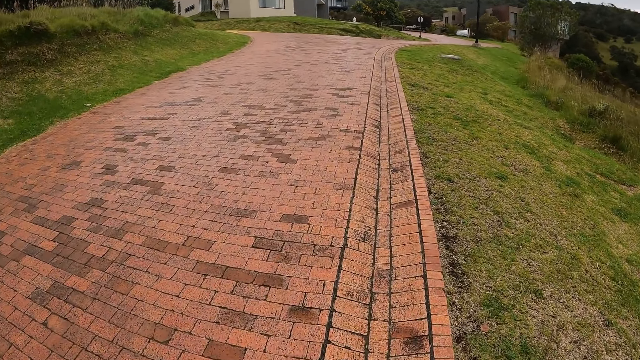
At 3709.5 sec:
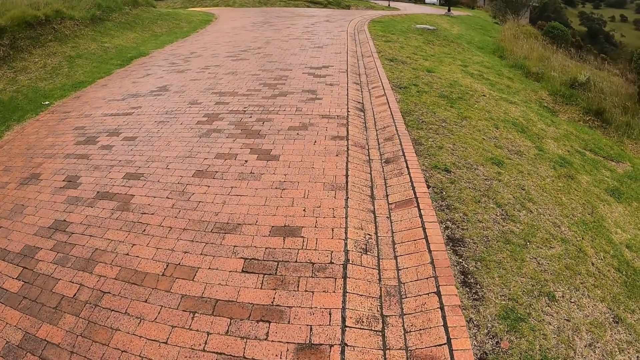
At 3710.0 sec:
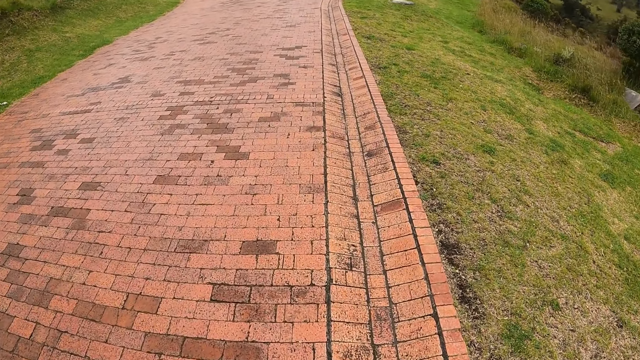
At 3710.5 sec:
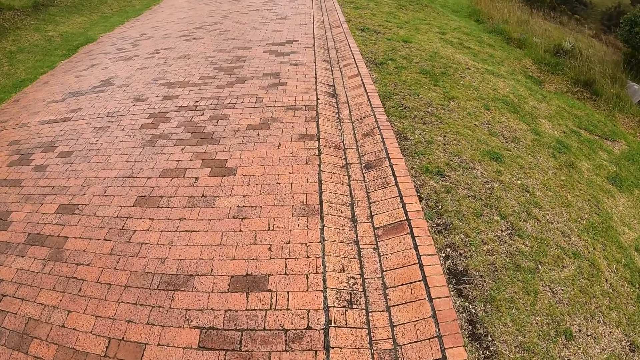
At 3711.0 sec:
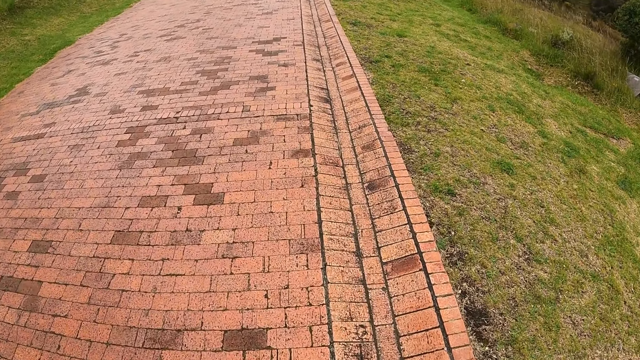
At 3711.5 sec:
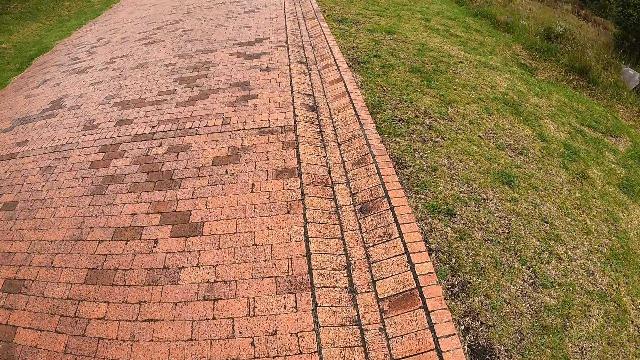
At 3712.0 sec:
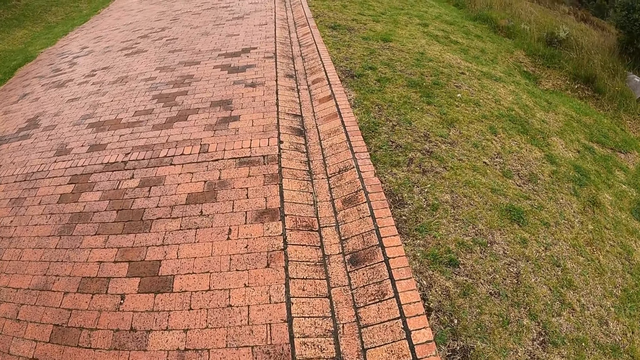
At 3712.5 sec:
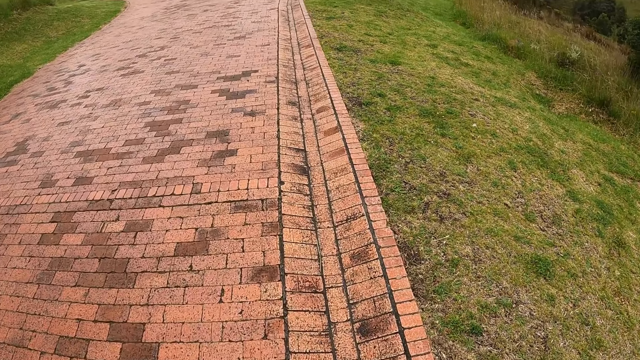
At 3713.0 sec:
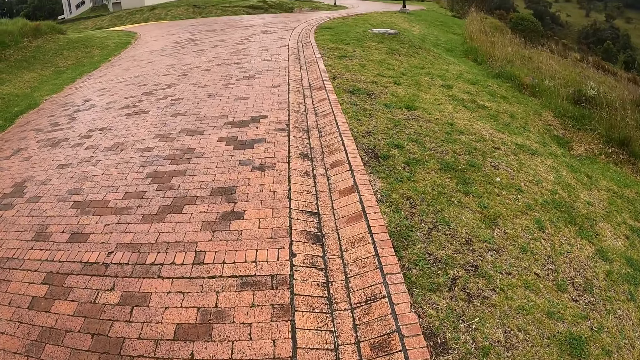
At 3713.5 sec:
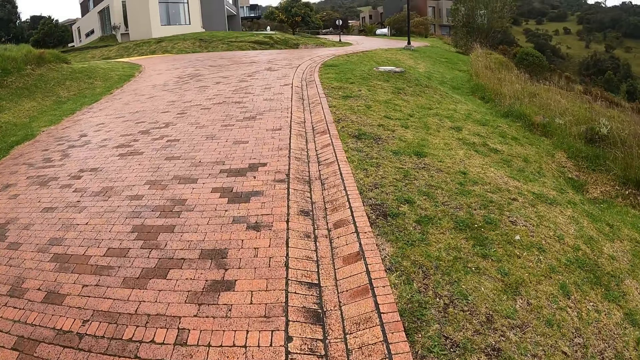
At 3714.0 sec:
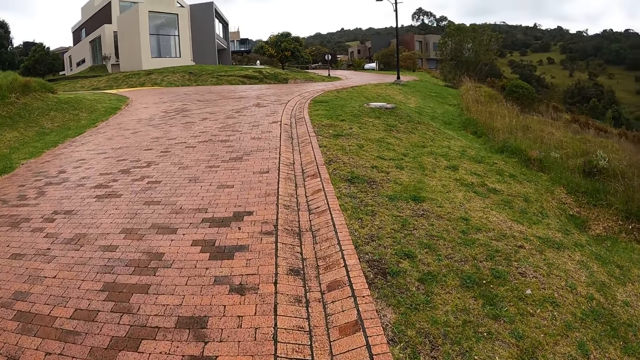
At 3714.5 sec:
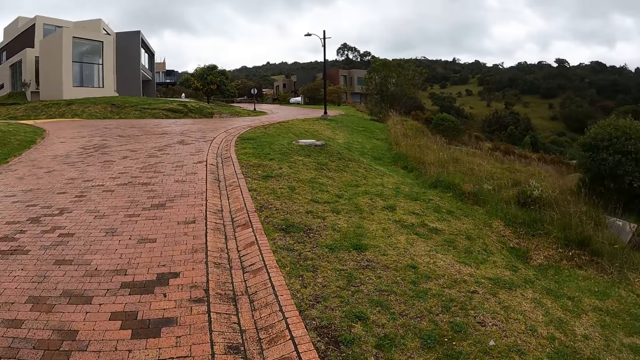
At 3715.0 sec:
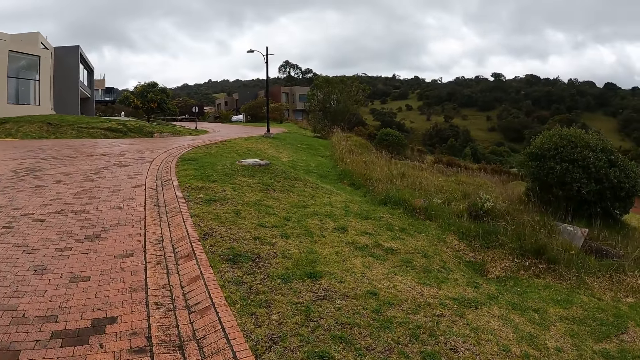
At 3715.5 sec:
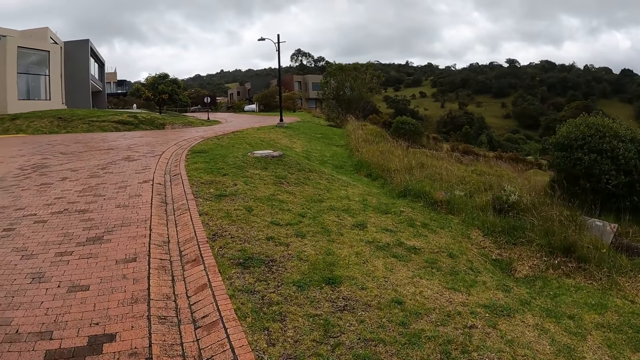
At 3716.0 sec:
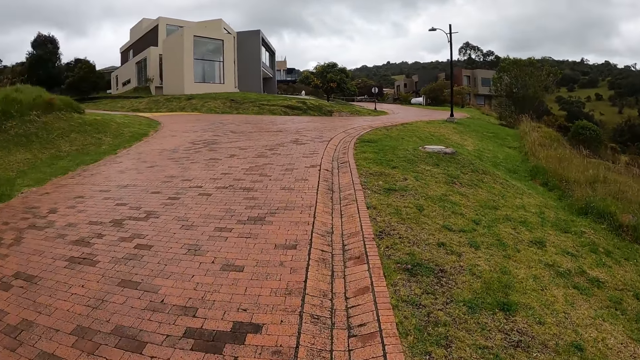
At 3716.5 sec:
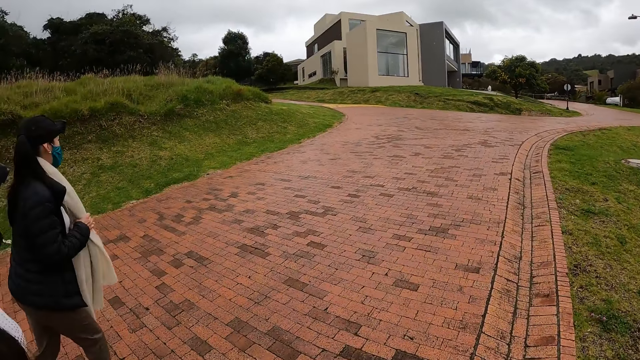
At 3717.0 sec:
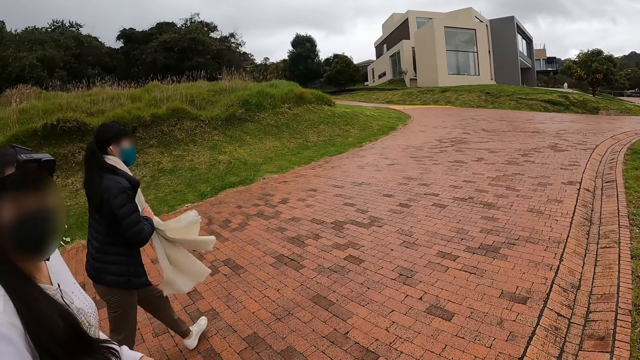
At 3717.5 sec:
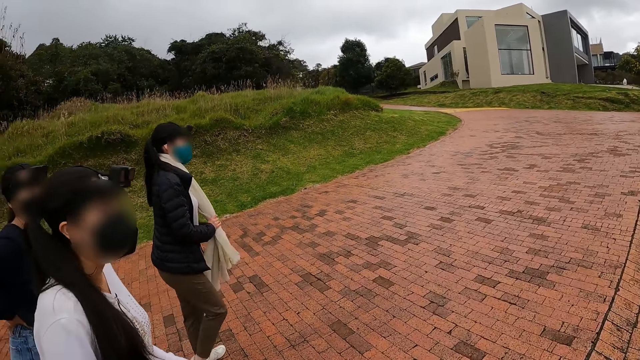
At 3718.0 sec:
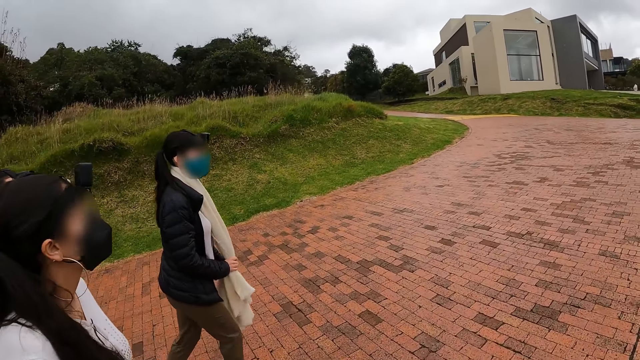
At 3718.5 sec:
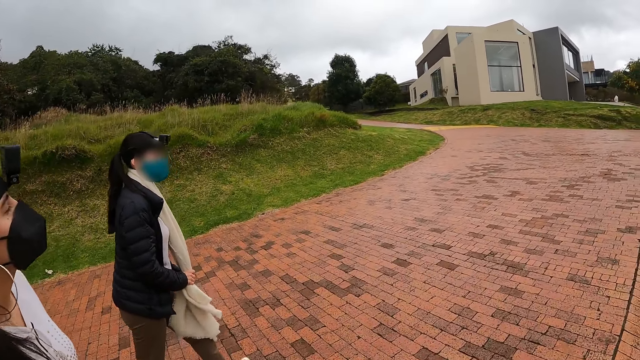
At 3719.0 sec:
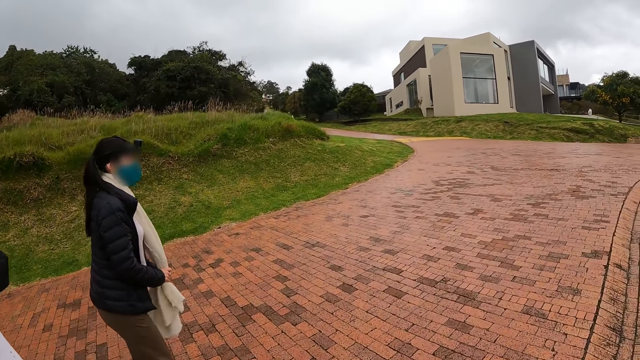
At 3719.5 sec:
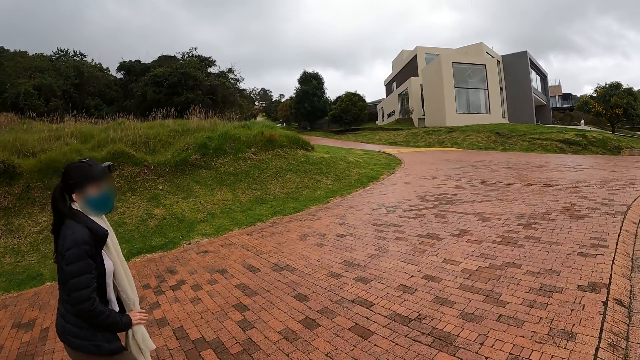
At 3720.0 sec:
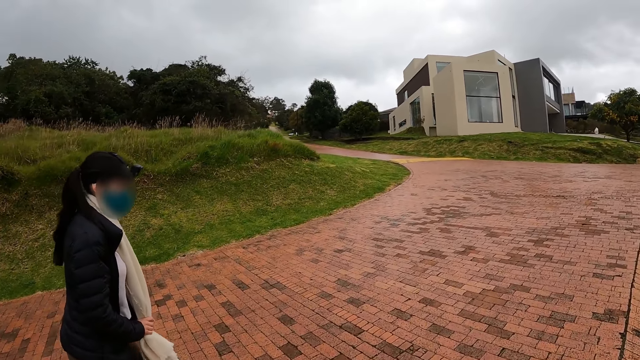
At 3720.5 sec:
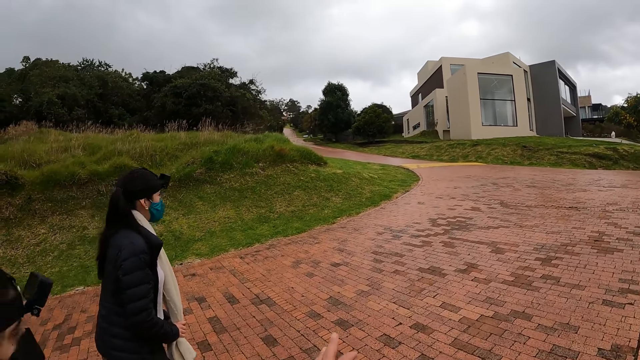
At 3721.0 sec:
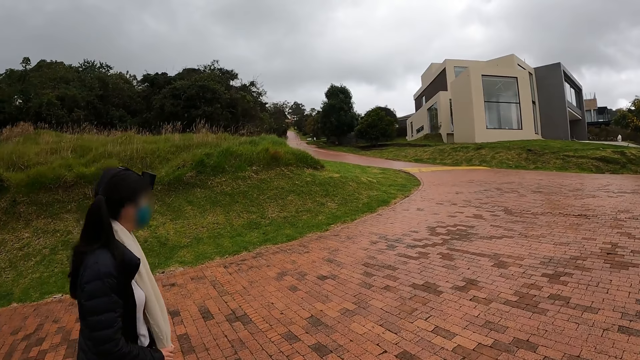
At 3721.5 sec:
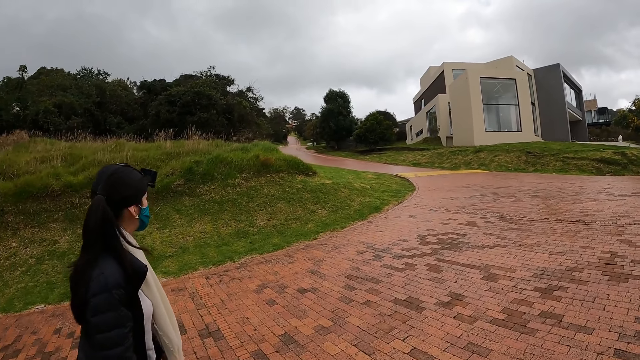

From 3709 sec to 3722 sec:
The camera wearer interacts with the woman. They talk to the woman.

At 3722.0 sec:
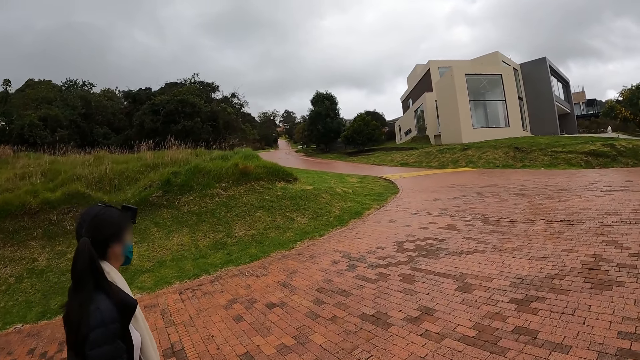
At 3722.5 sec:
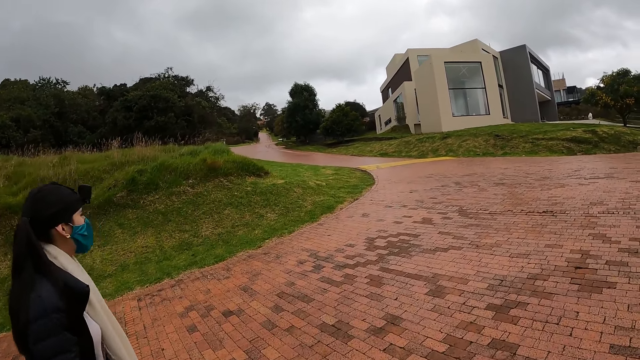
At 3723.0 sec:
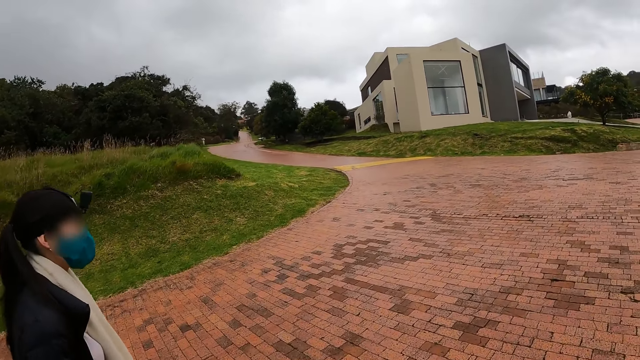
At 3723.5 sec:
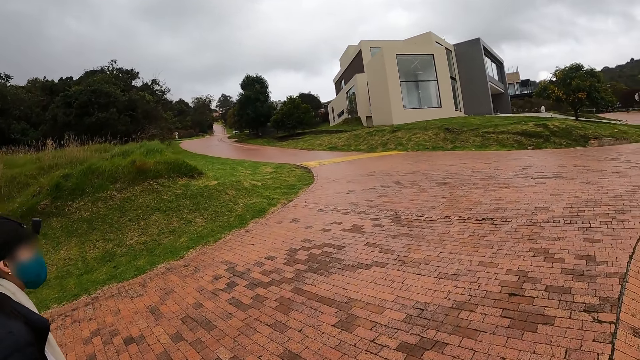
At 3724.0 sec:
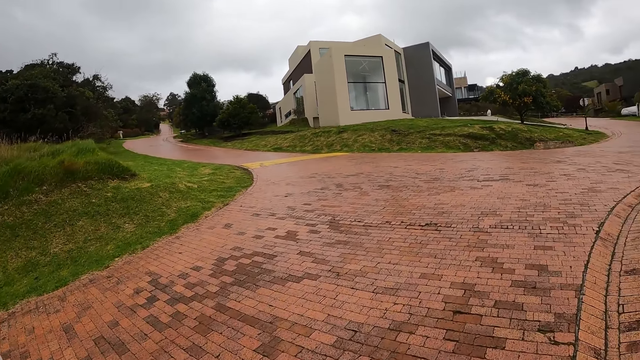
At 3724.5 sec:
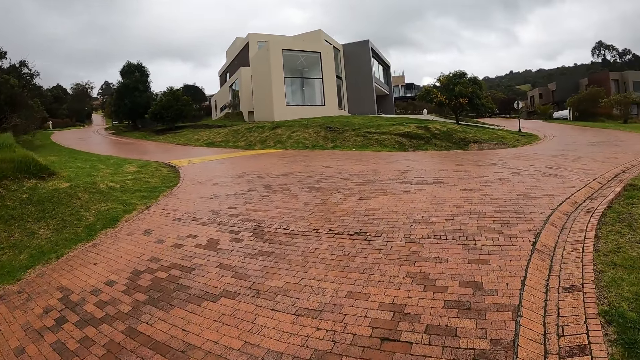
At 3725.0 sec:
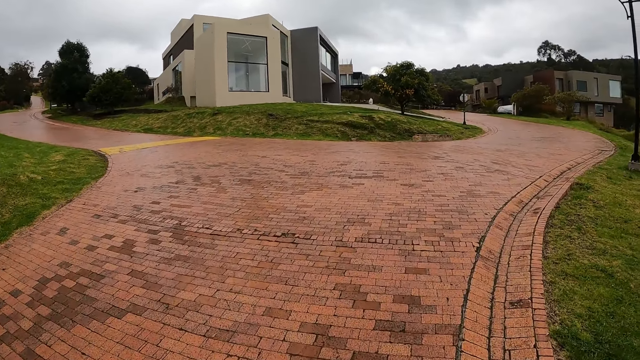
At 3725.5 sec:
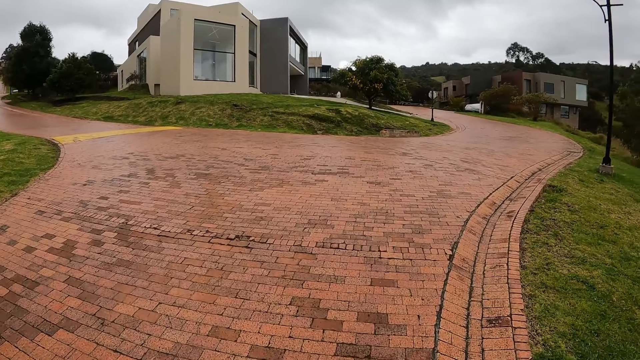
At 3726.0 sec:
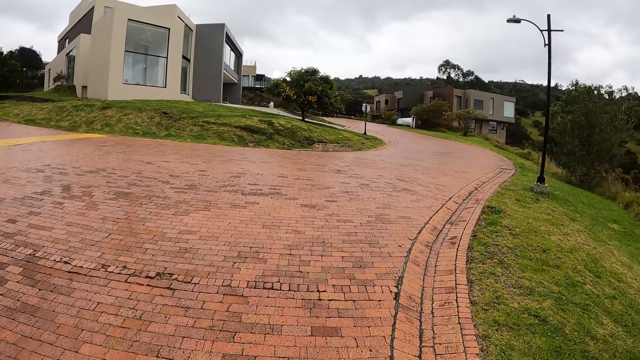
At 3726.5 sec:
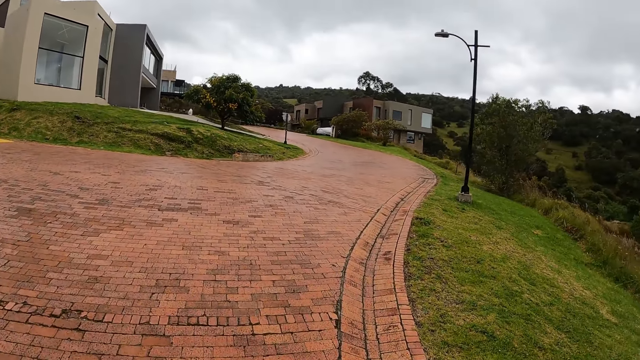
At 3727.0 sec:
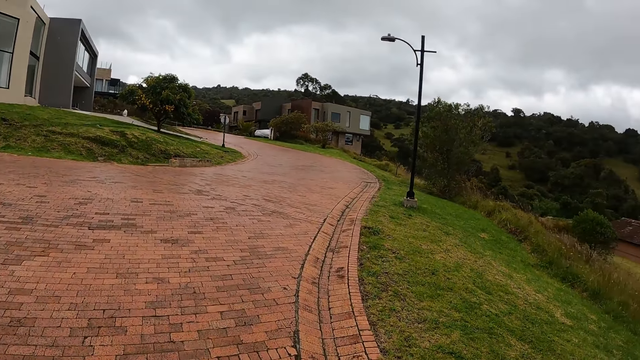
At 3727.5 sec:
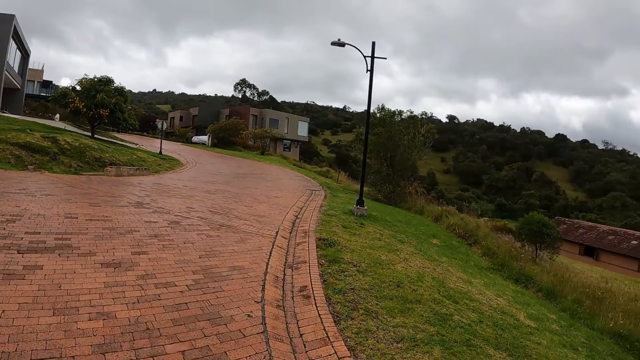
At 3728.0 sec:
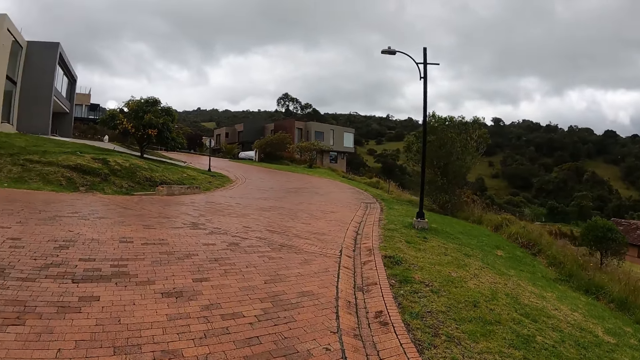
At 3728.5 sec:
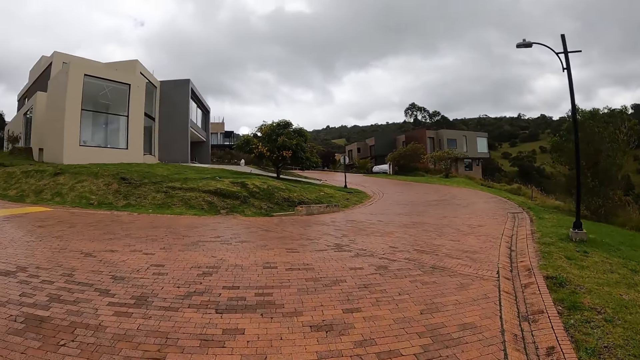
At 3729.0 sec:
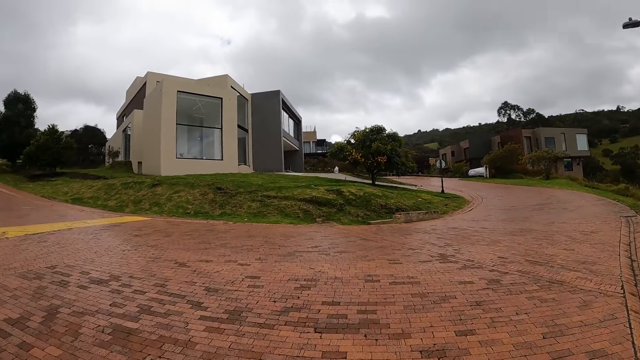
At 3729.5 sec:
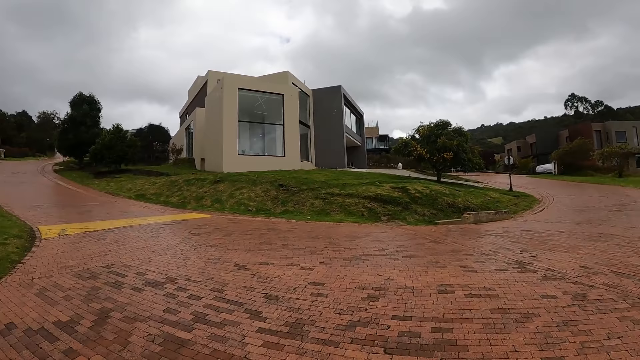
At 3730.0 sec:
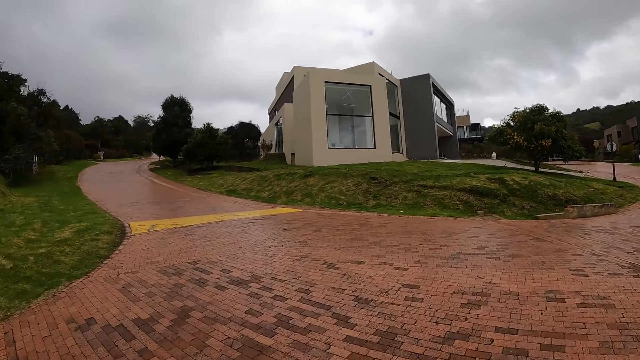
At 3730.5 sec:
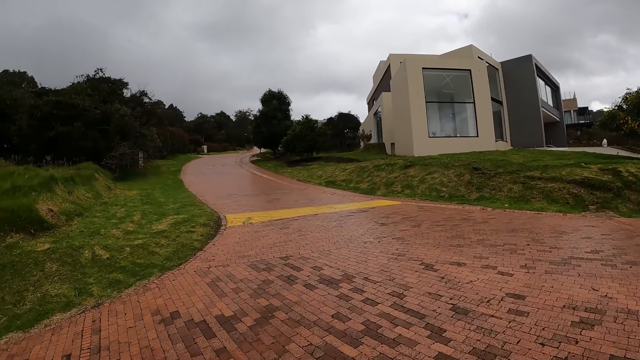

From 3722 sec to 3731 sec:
The camera wearer walks outside.
